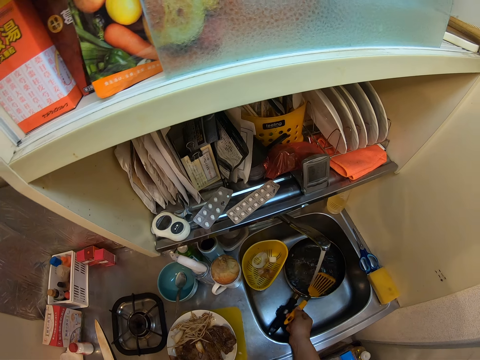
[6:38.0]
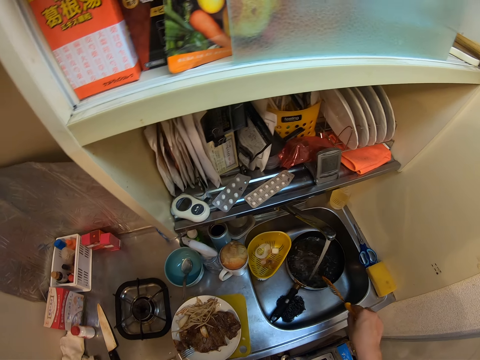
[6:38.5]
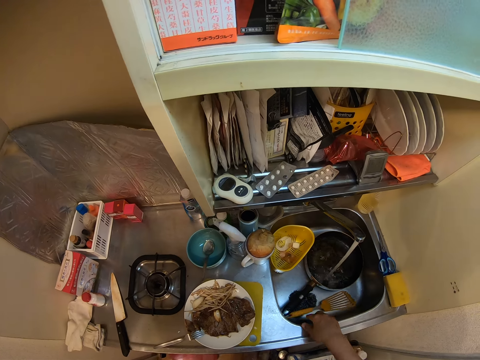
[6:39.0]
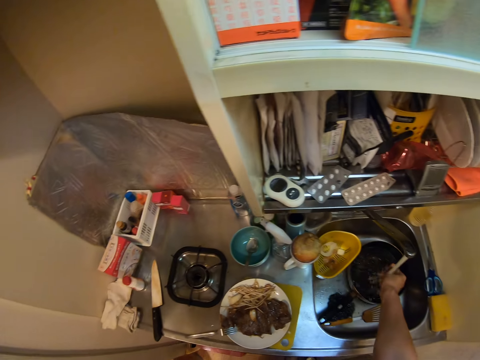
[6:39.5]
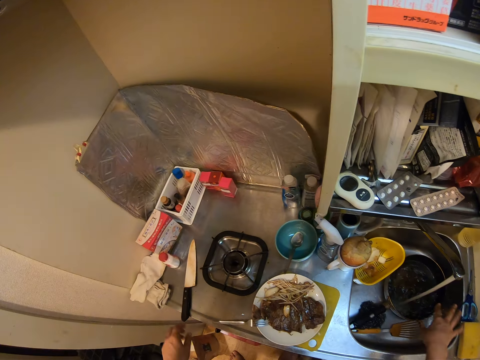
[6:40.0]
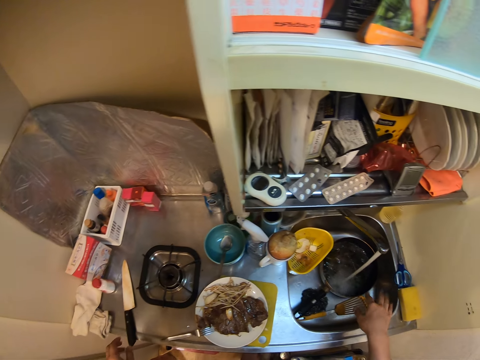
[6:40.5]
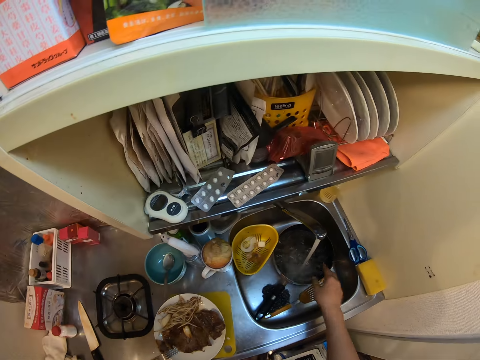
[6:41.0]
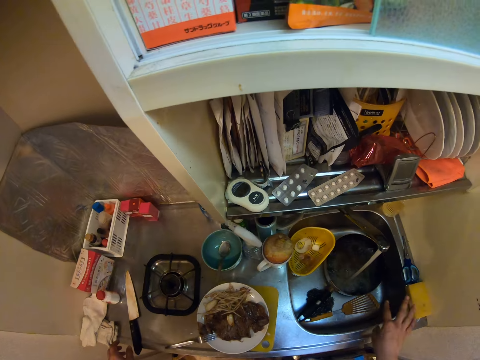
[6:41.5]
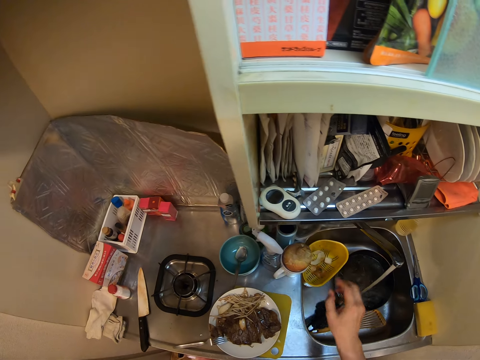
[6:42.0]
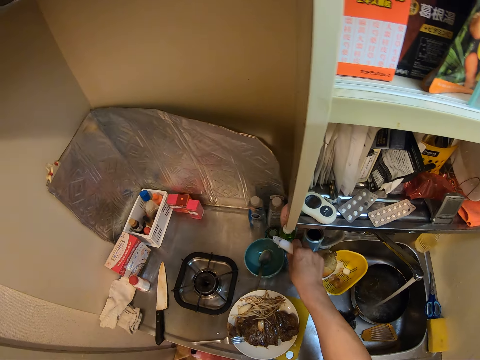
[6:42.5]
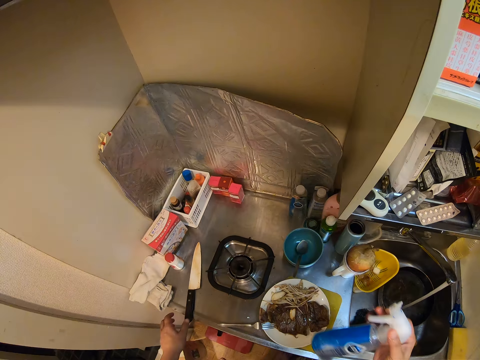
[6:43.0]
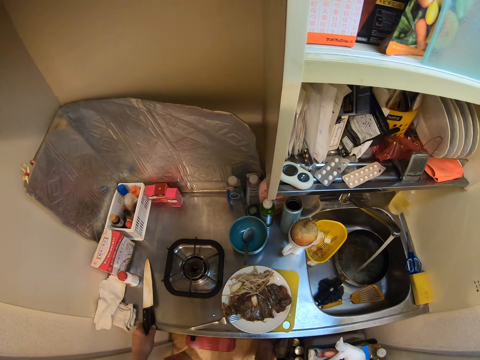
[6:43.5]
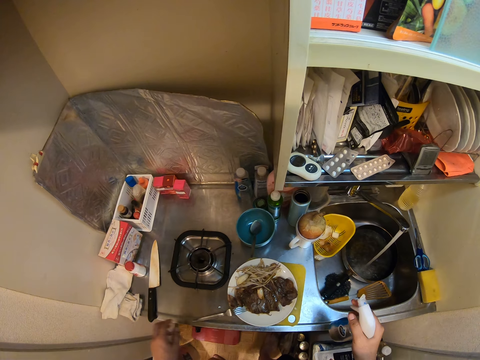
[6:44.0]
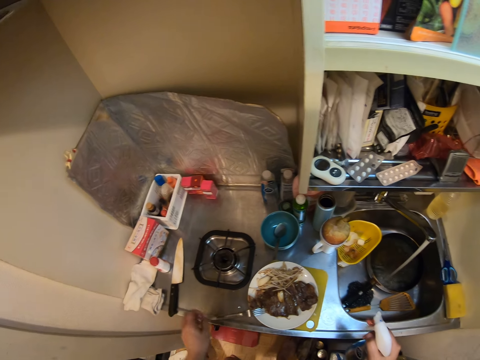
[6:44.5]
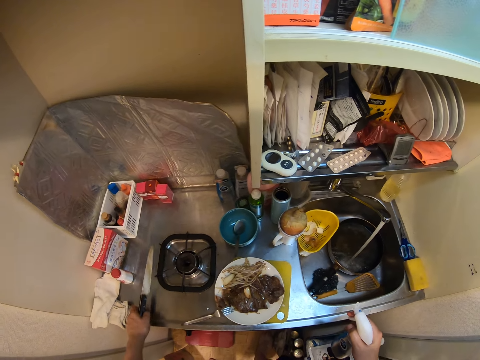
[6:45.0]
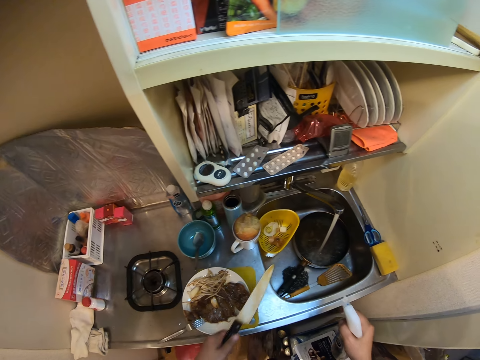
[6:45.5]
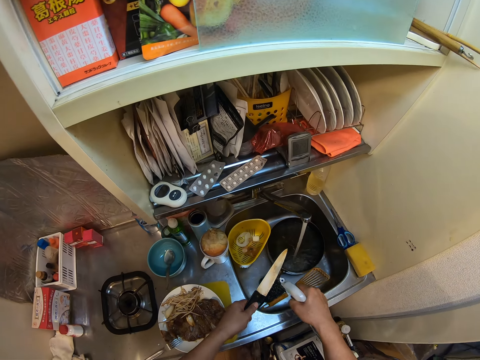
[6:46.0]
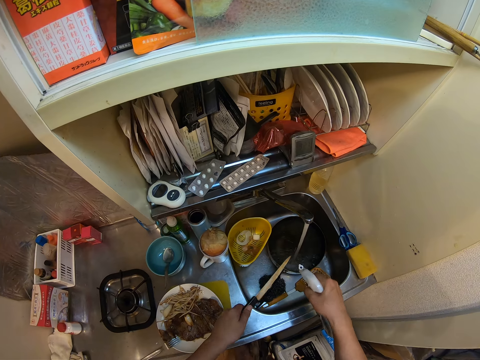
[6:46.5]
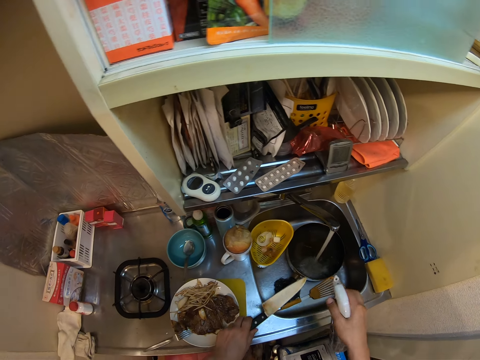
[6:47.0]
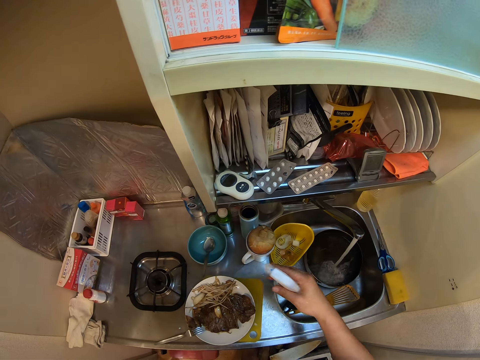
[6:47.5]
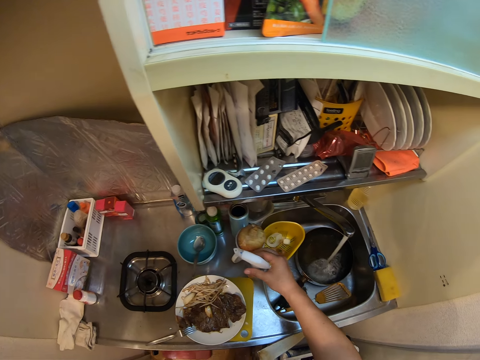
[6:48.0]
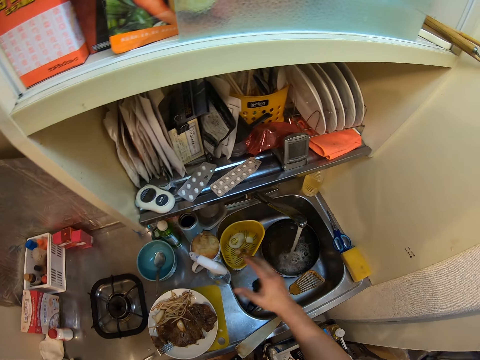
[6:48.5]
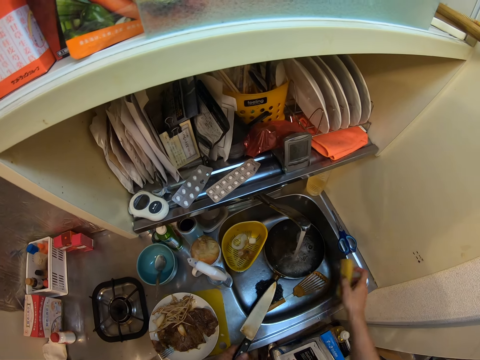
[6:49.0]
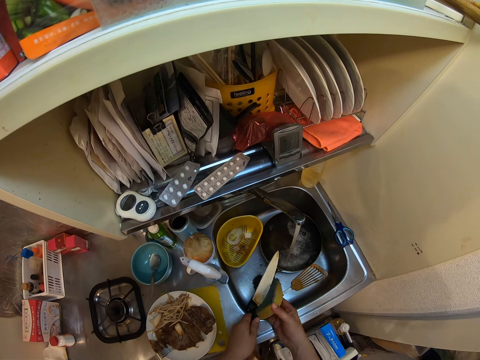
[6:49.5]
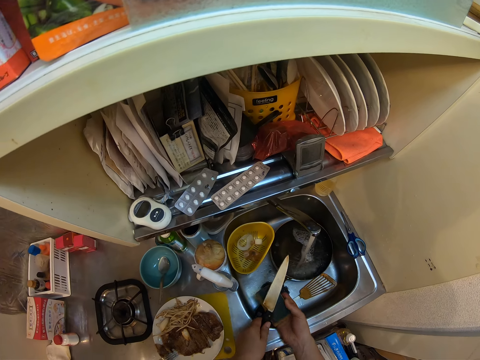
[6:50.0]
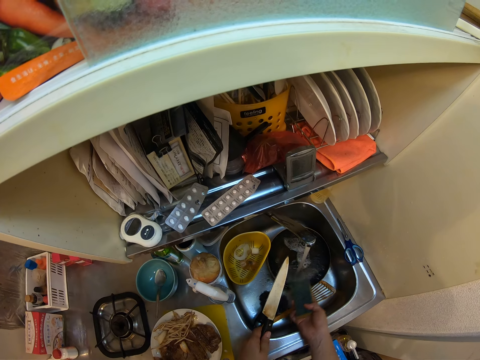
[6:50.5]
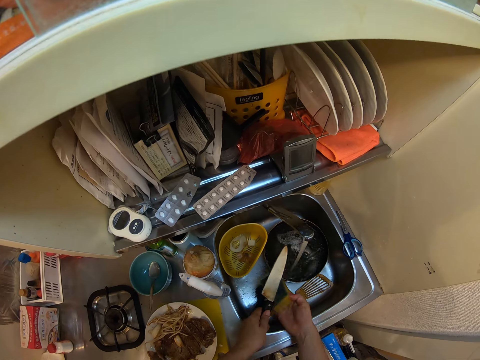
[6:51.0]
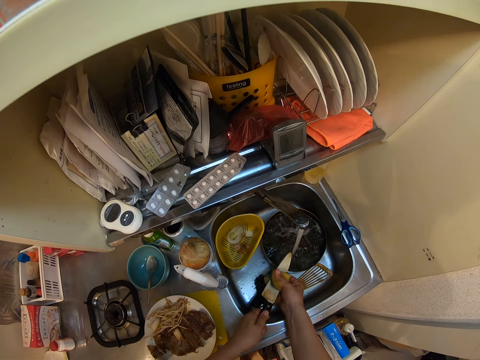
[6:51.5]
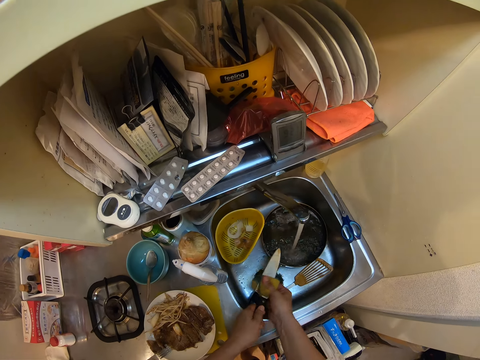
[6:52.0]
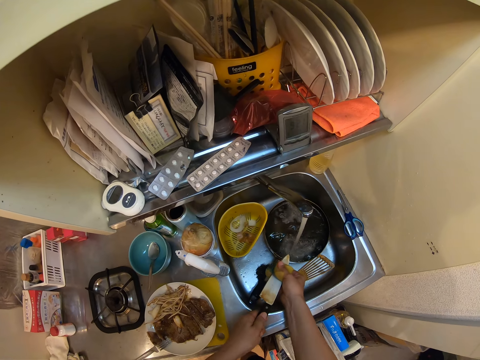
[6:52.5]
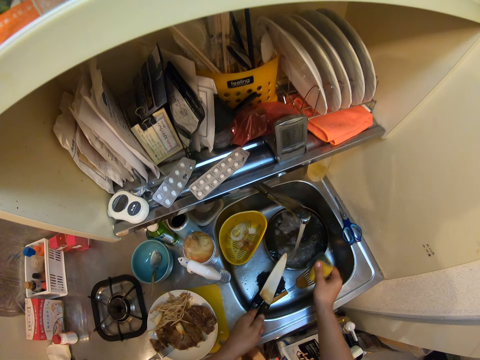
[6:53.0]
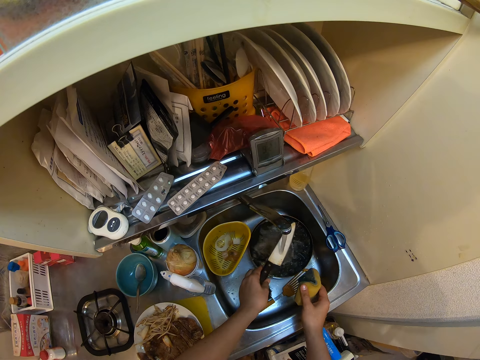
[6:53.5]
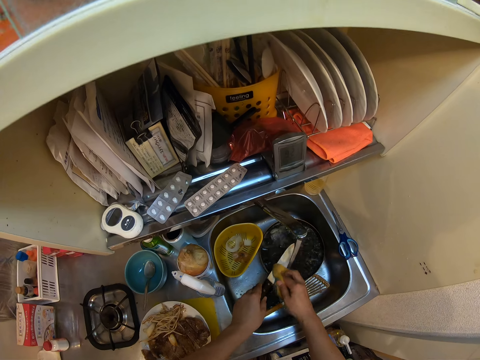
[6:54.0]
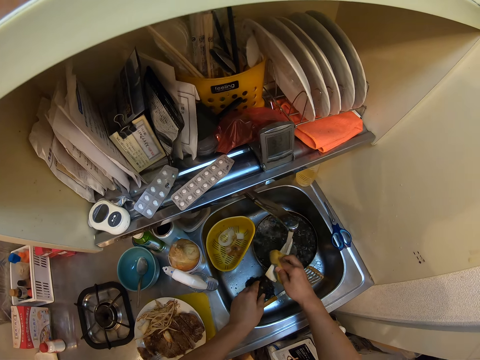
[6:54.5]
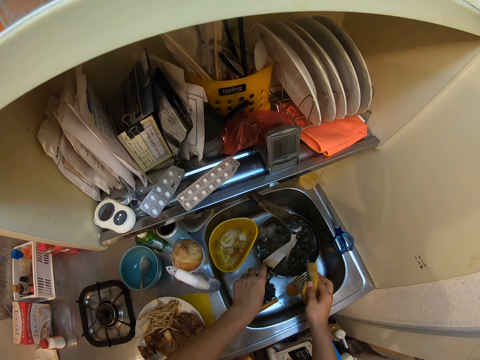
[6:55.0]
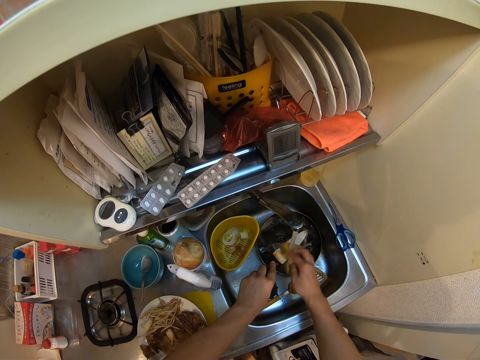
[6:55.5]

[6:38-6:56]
The camera wearer picks up the spatula in the pan. They drop the spatula in the kitchen sink. They touch the water from the faucet. They touch the water from the faucet again. They pick up a spray bottle from the kitchen countertop. They touch the knife on the kitchen countertop. They pick up the knife from the kitchen countertop. They spray the knife with liquid from the spray bottle. They put the spray bottle on the kitchen countertop. They pick up a soft sponge from the edge of the kitchen sink. They wash the knife with the soft sponge. They put the soft sponge under the water from the faucet. They continue washing the knife.

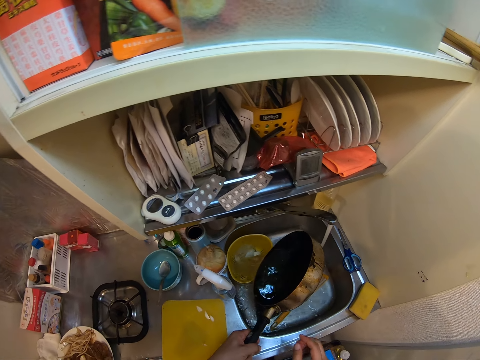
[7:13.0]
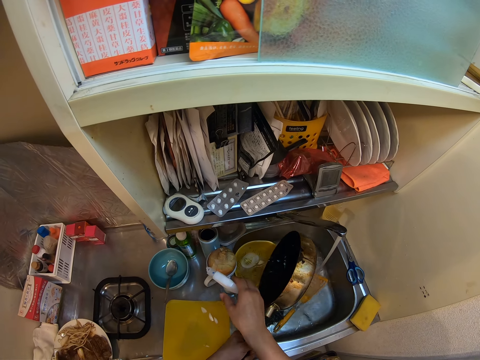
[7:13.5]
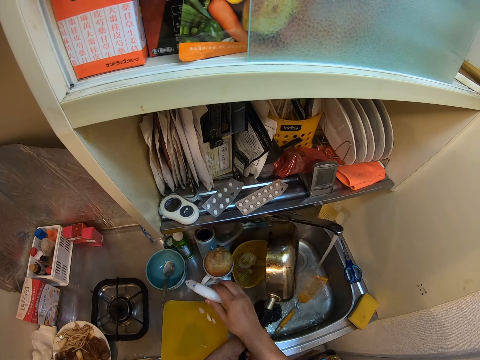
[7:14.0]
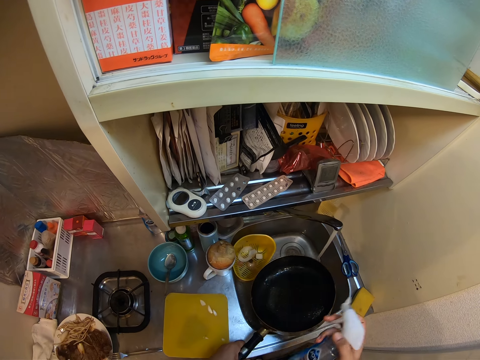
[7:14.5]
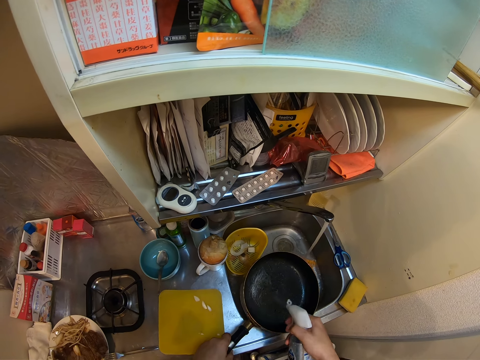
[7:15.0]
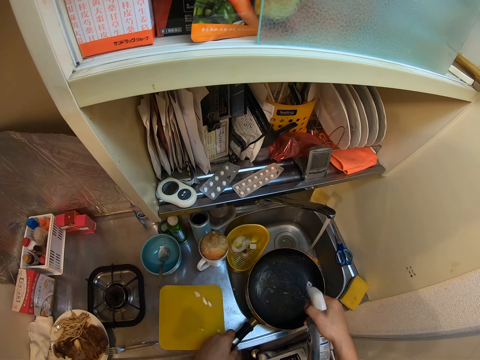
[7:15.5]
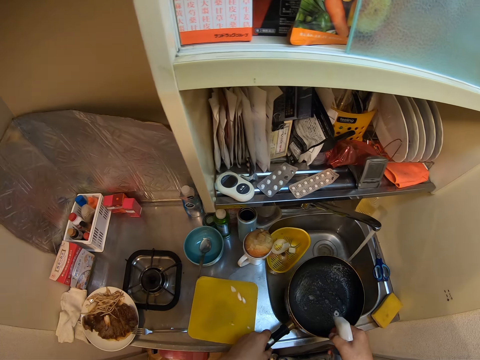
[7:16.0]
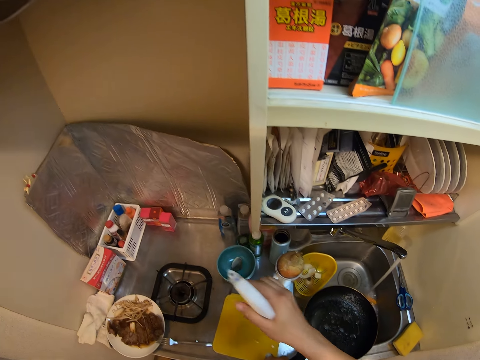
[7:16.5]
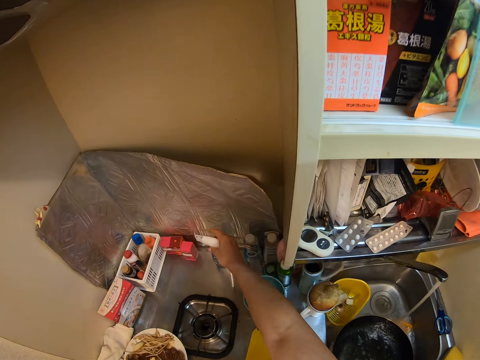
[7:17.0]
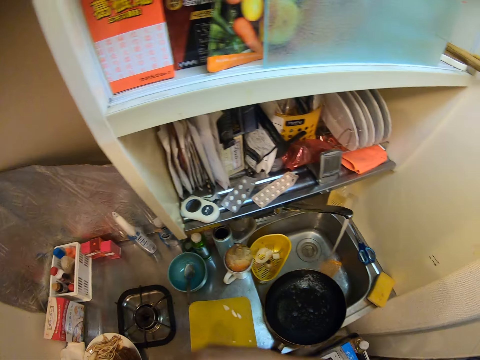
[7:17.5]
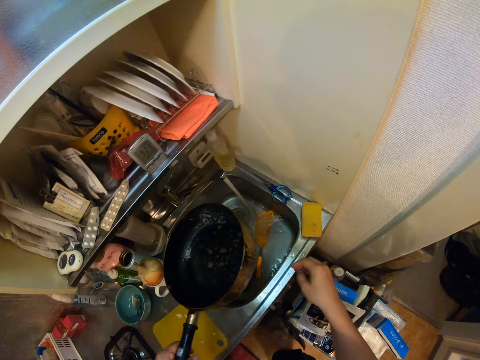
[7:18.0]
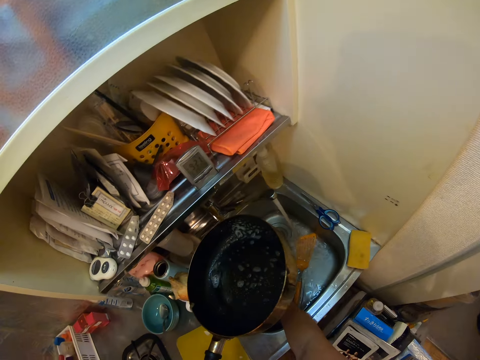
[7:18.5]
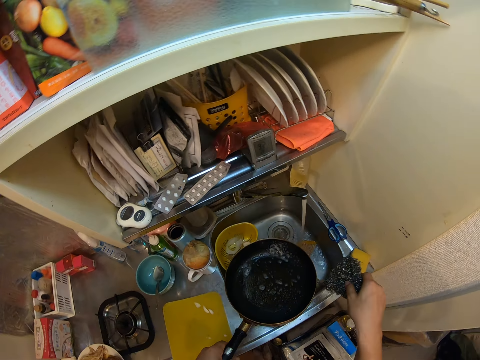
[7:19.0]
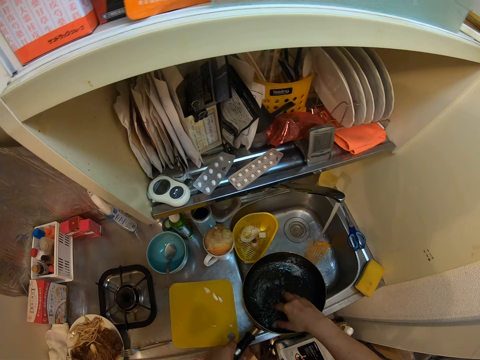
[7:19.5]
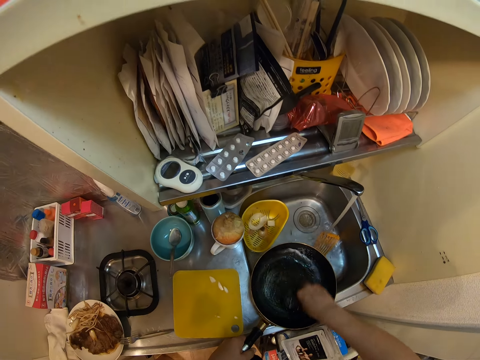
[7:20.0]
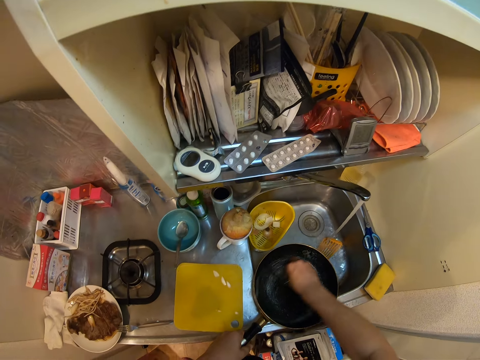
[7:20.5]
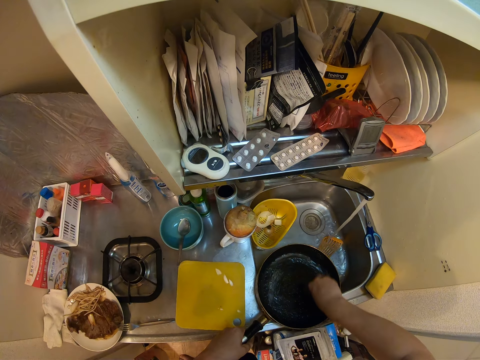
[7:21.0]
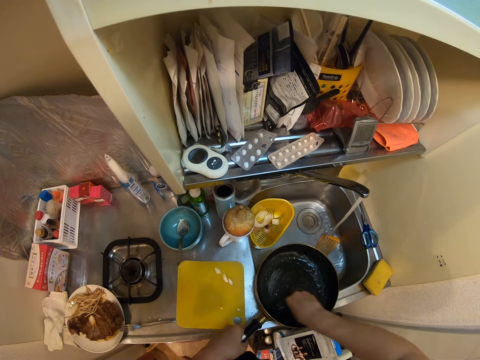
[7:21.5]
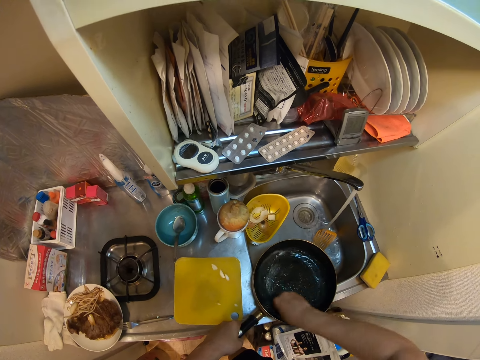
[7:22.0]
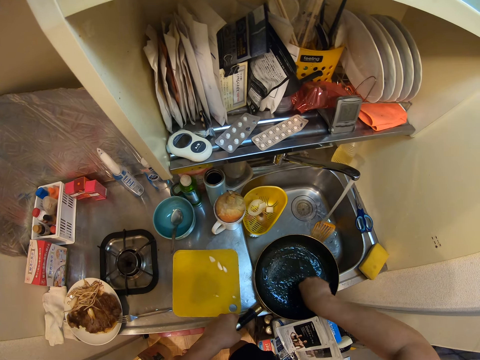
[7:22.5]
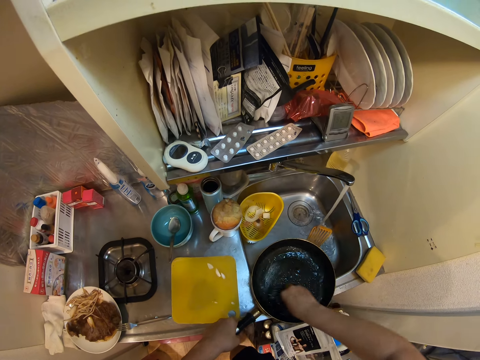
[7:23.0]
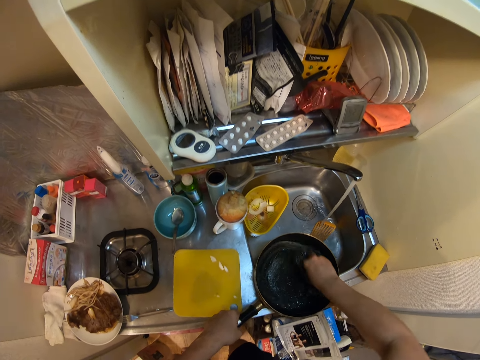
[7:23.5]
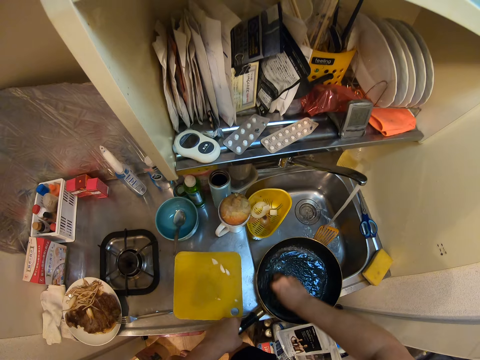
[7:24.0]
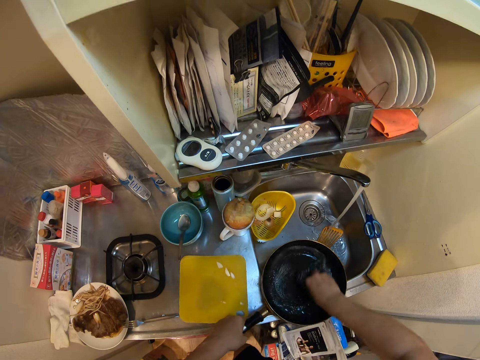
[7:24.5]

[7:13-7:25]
The camera wearer pours the water in the sink. They pick the spray bottle or detergent from the kitchen countertop. They spray the pan and pour the detergent on the pan. They place the spray bottle on the kitchen countertop. They pick an iron sponge from the kitchen sink and wash the pan with the iron sponge.
